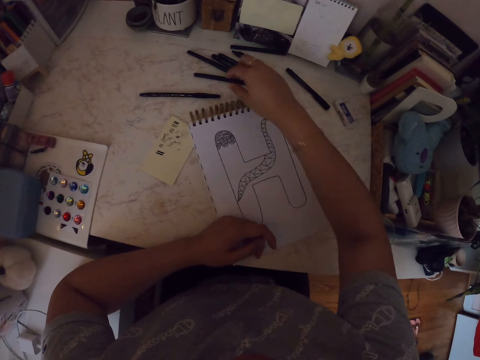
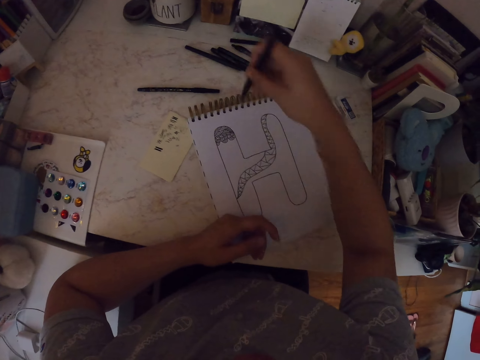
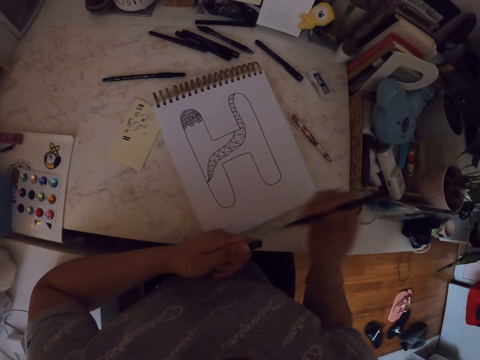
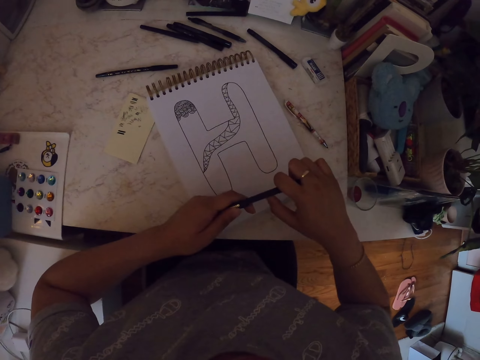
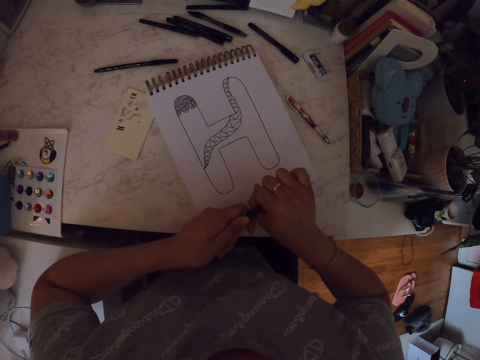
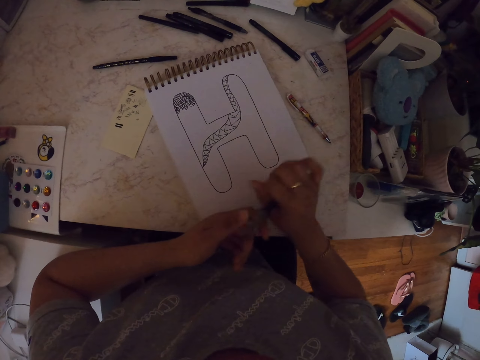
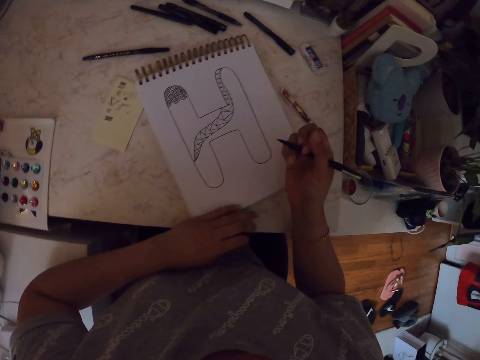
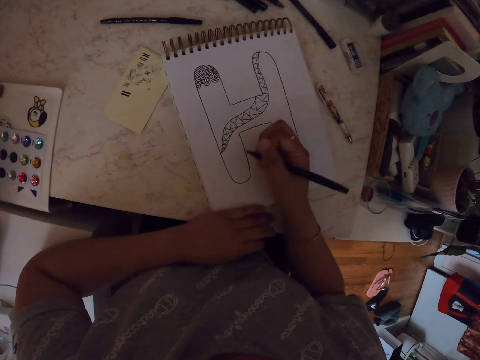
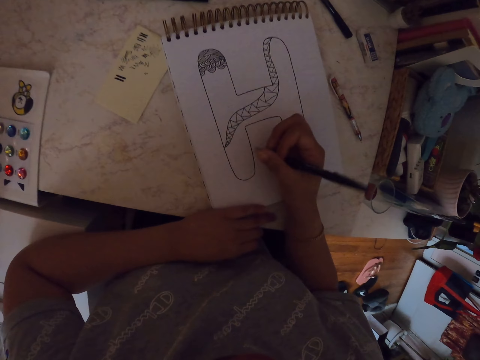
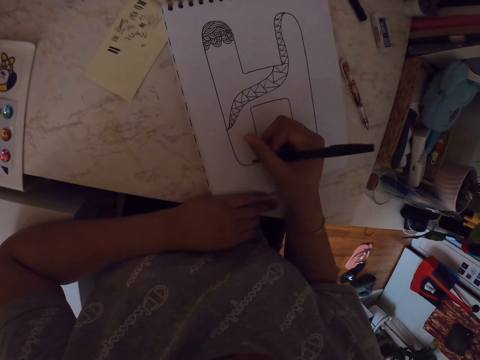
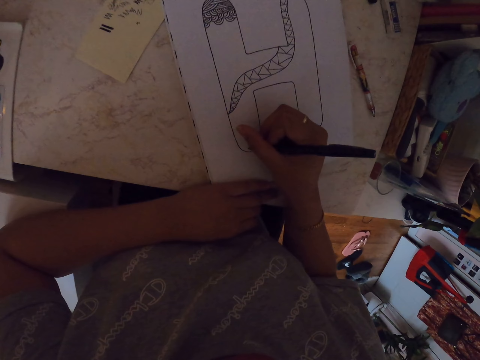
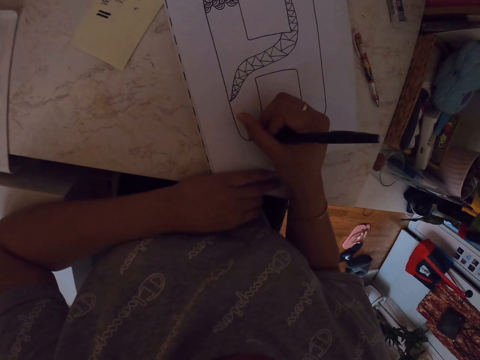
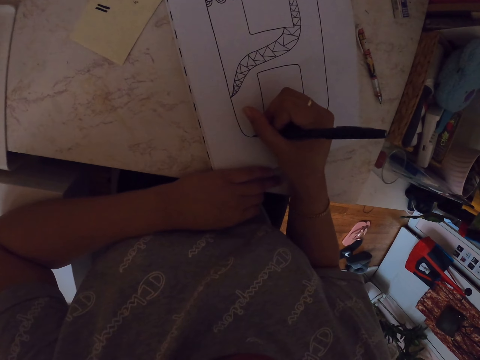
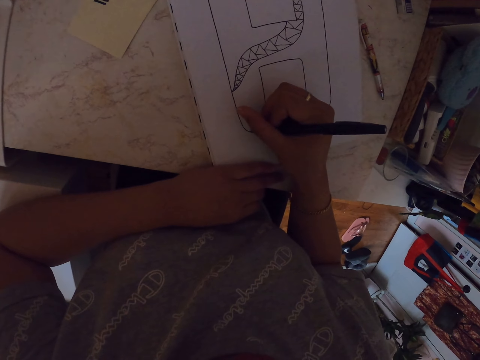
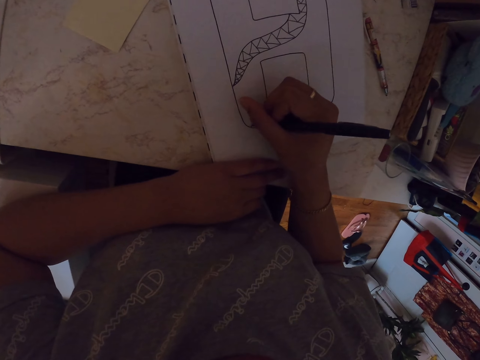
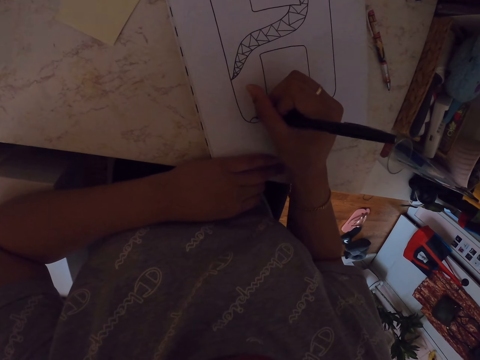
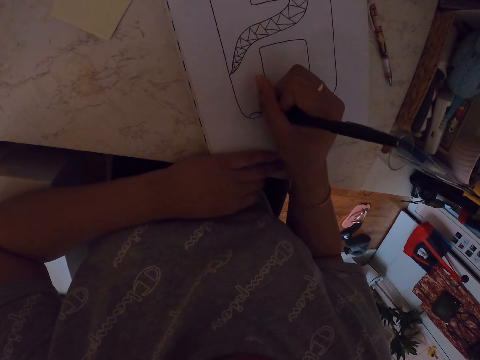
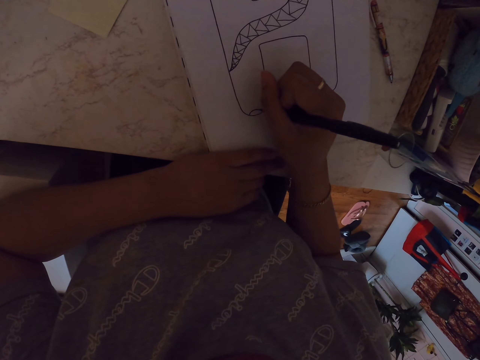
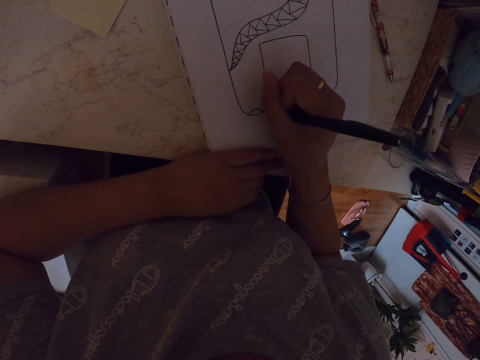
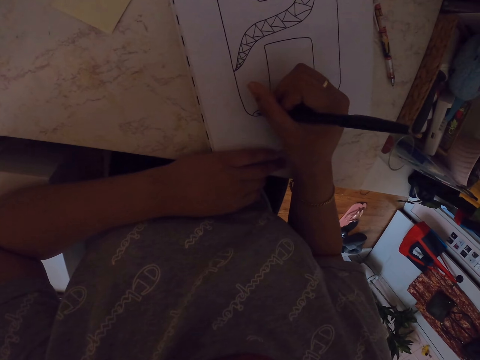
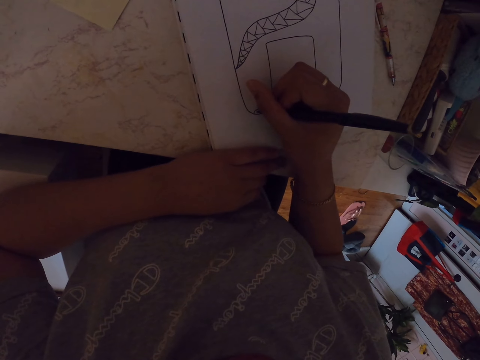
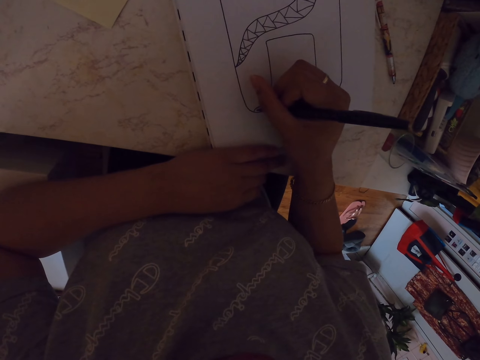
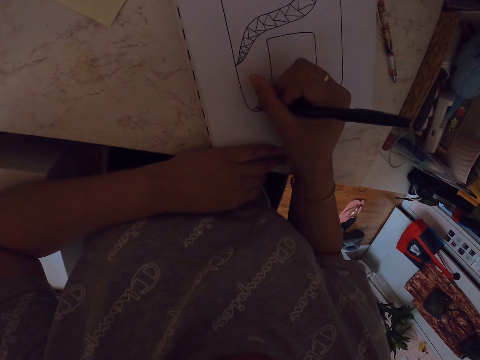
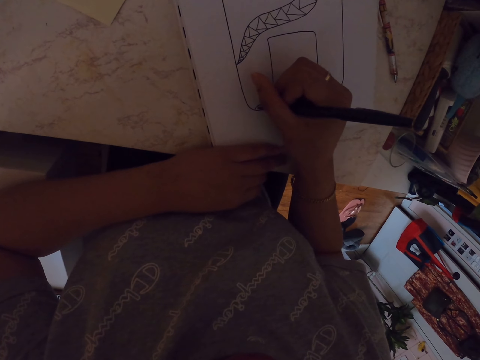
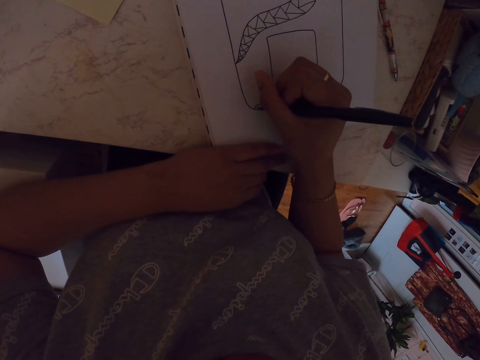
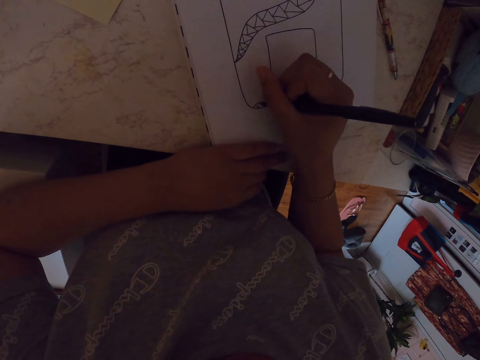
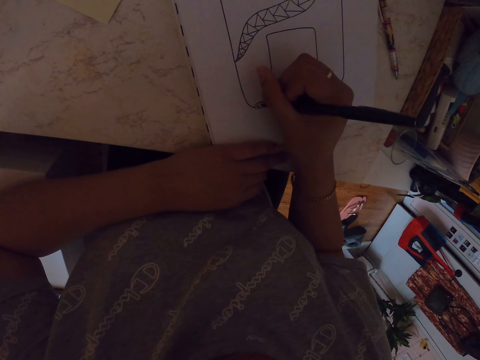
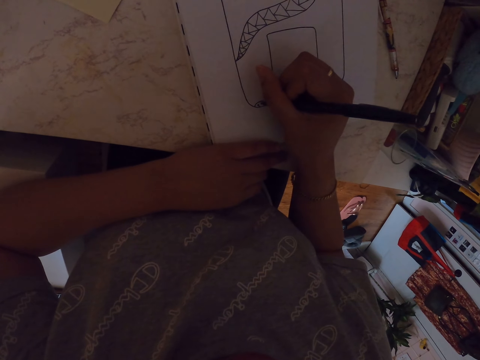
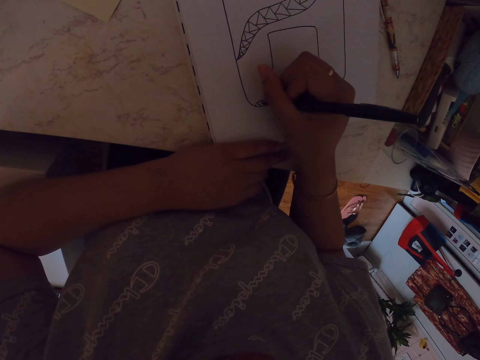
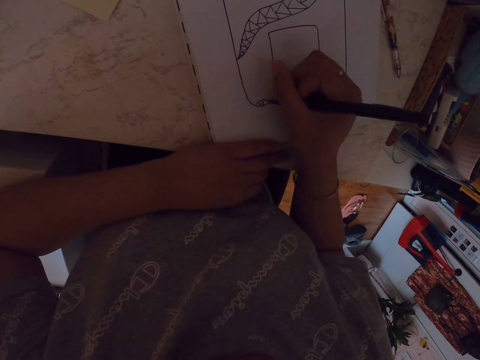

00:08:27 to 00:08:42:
The camera wearer lowers the hand. They pick up the drawing pen. They remove the lid of the drawing pen. They put the lid of the drawing pen at the back. They cover the pen. They make a drawing on a paper with the pen.

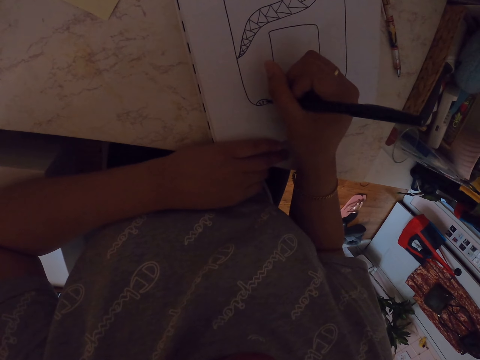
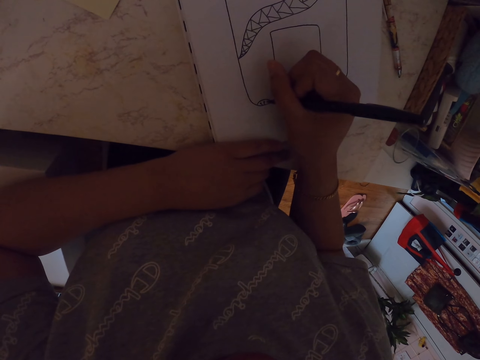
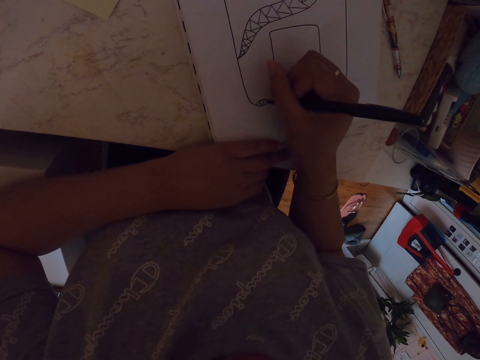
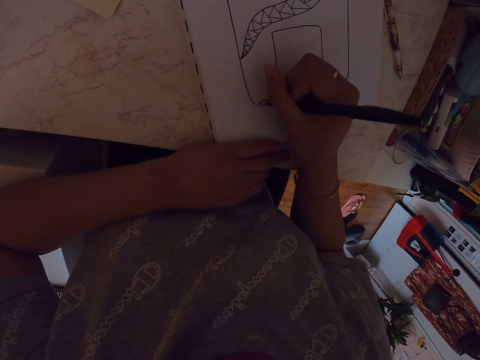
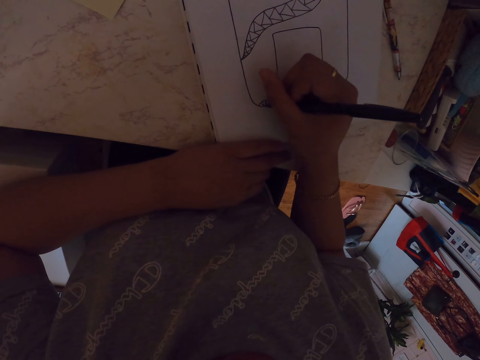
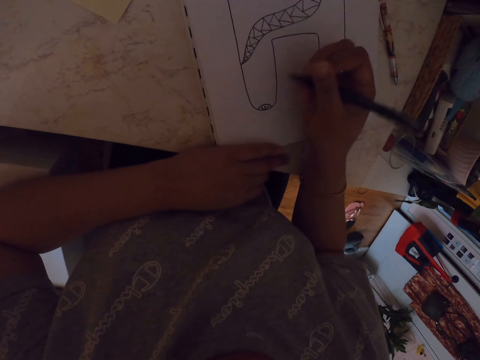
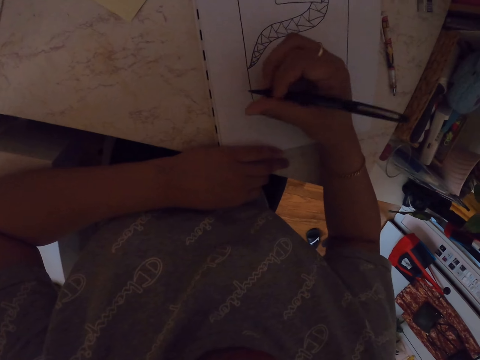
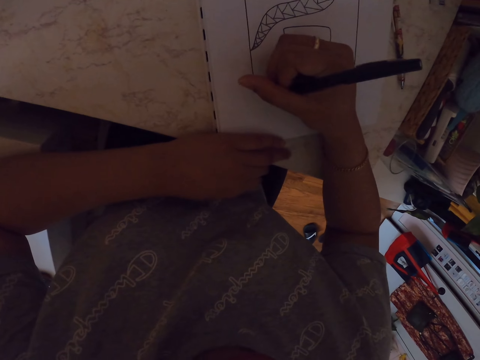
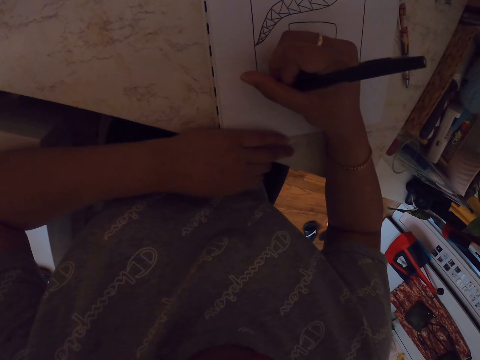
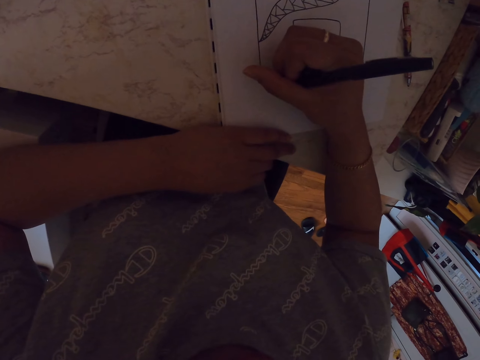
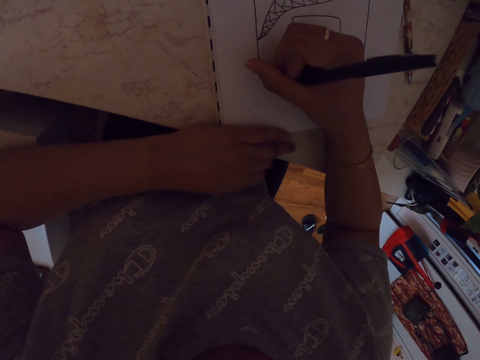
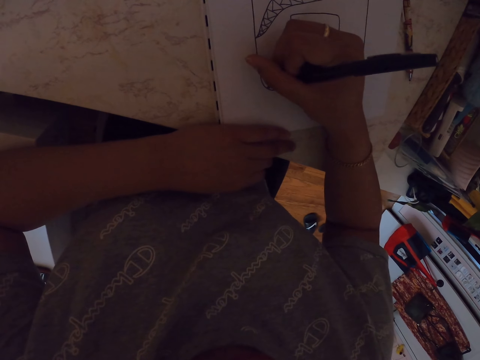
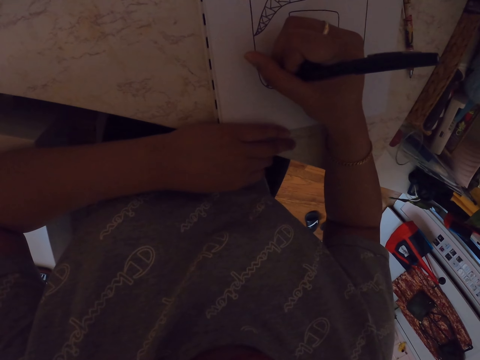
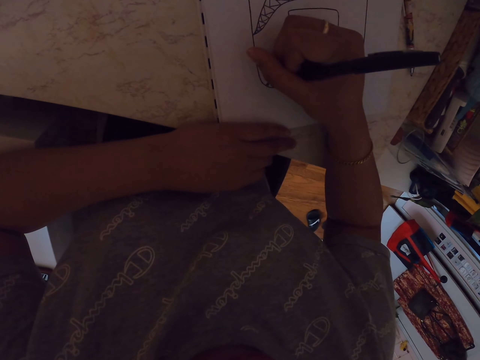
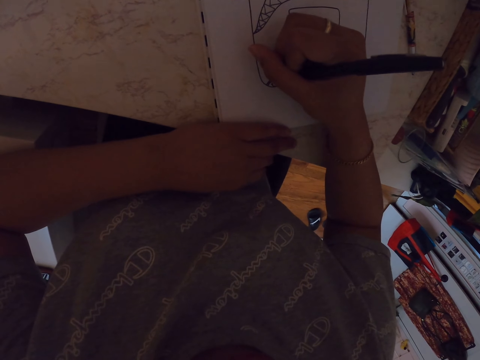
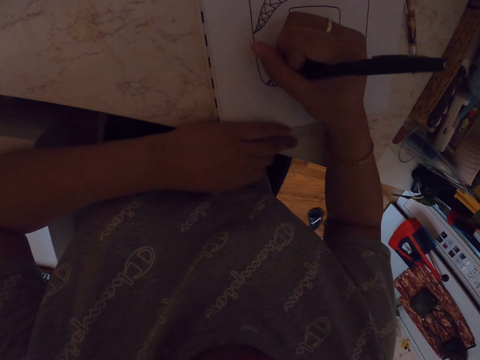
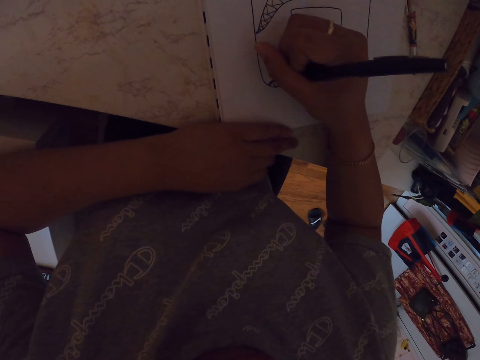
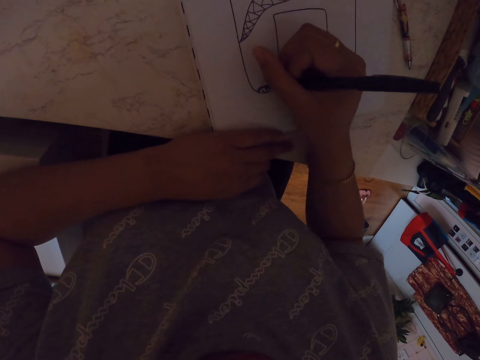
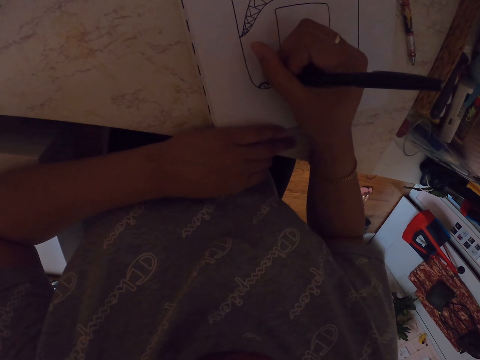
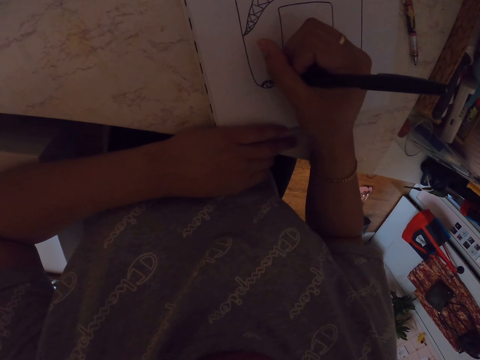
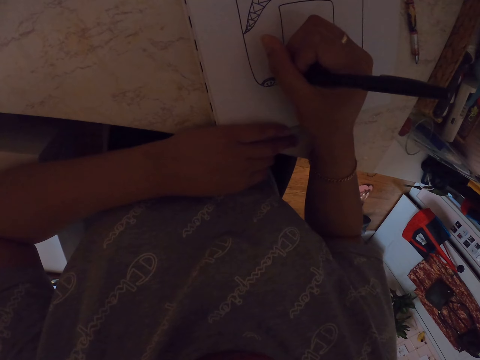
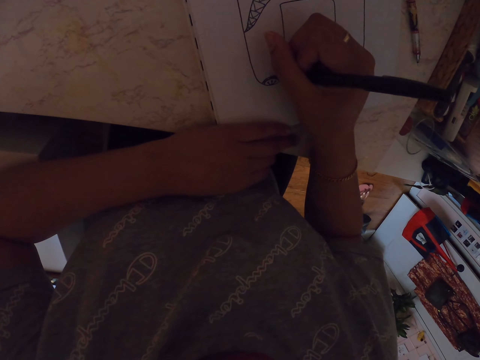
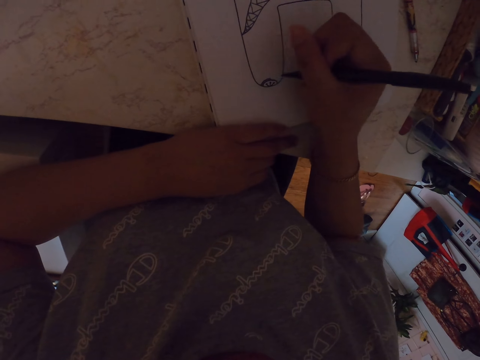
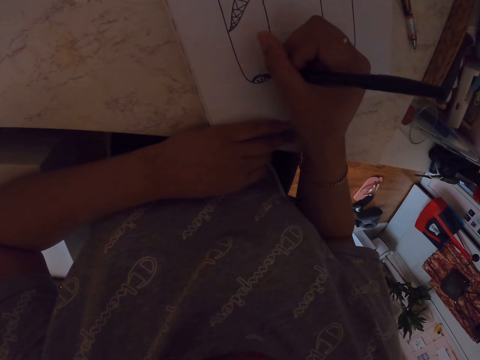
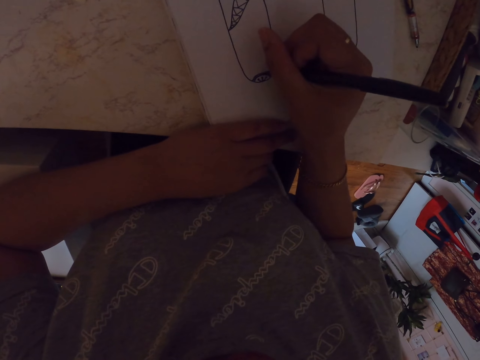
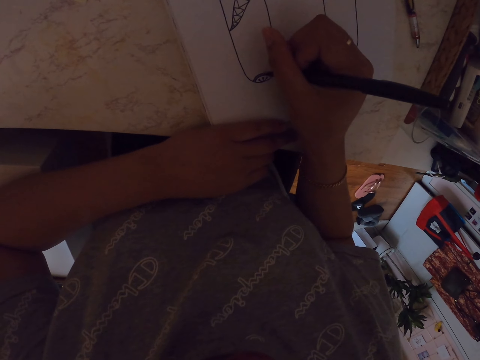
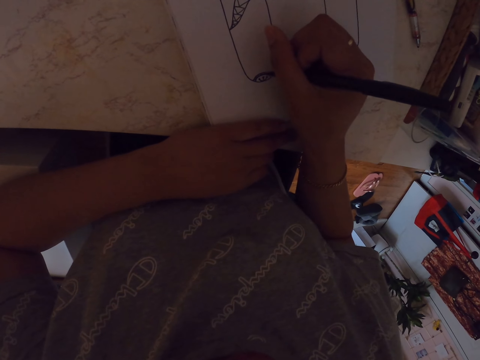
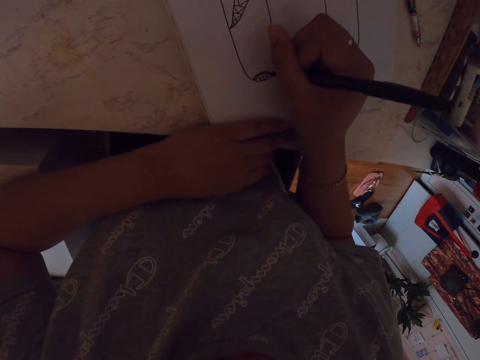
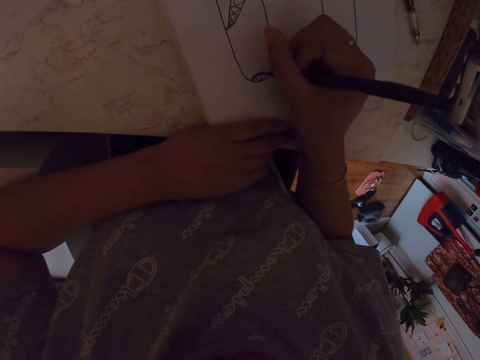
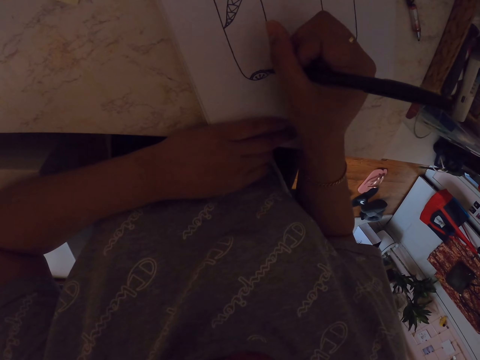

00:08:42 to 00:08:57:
The camera wearer moves his hand. He moves his hand again. He makes a drawing on a paper with a pen. He moves his hand. He makes a drawing on the paper with the pen.
